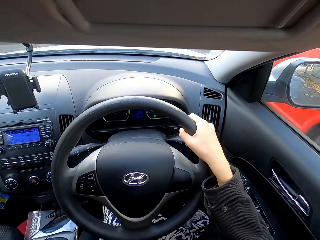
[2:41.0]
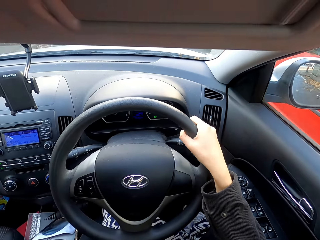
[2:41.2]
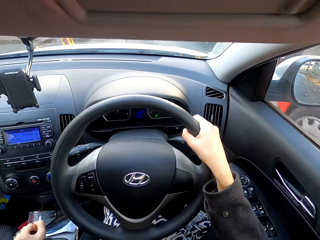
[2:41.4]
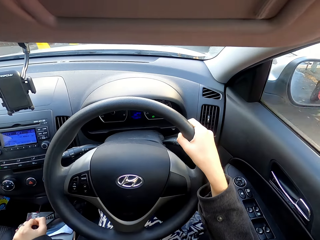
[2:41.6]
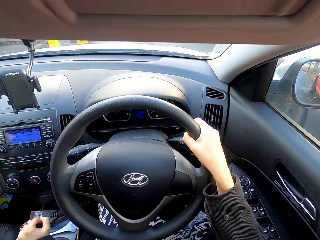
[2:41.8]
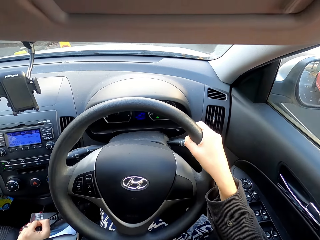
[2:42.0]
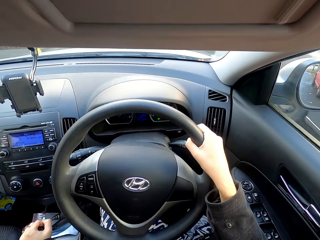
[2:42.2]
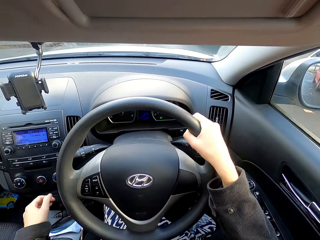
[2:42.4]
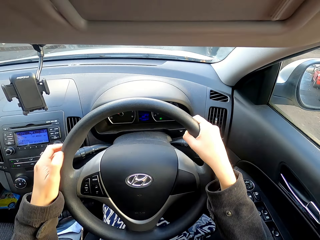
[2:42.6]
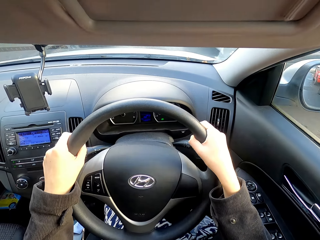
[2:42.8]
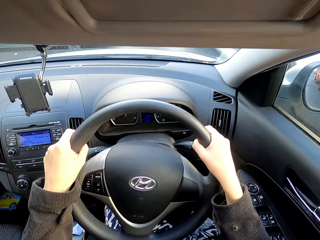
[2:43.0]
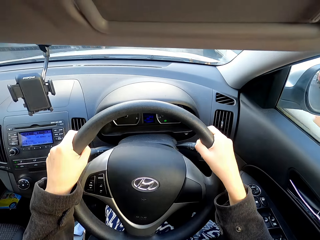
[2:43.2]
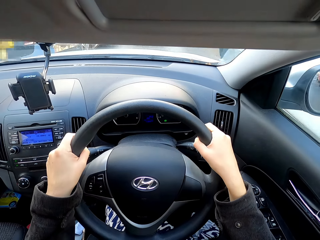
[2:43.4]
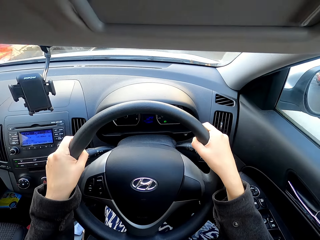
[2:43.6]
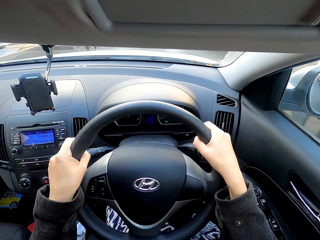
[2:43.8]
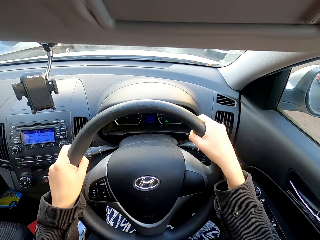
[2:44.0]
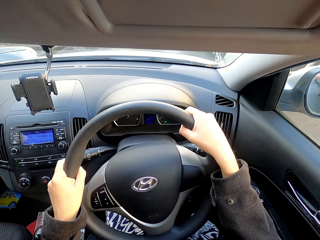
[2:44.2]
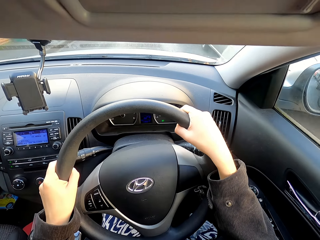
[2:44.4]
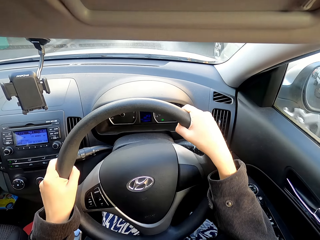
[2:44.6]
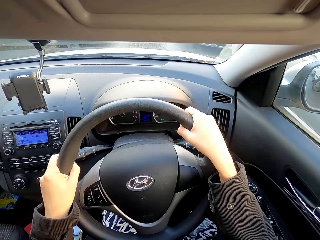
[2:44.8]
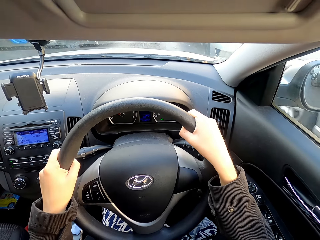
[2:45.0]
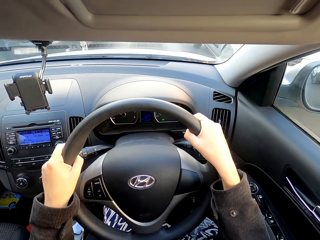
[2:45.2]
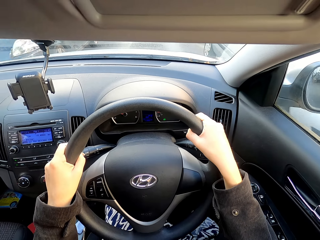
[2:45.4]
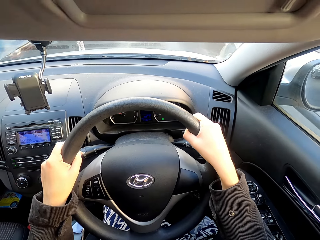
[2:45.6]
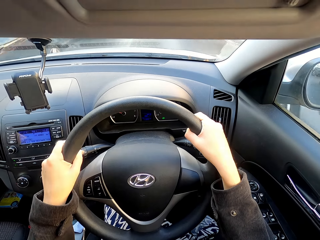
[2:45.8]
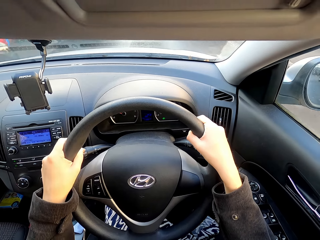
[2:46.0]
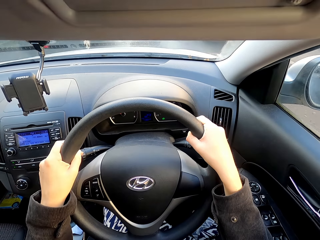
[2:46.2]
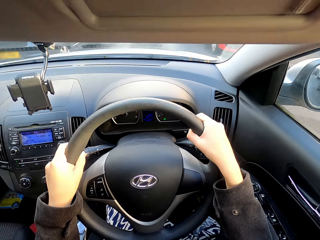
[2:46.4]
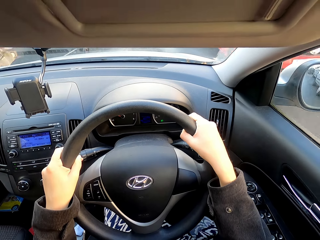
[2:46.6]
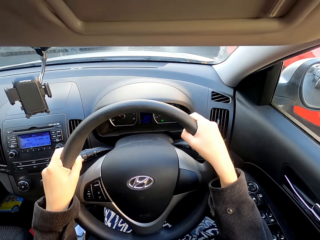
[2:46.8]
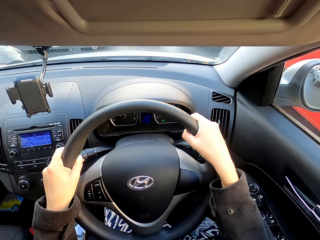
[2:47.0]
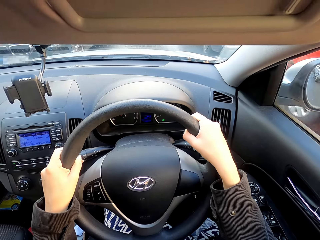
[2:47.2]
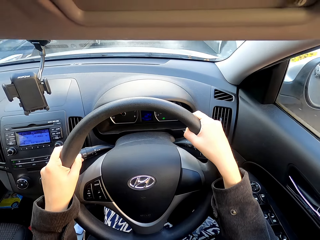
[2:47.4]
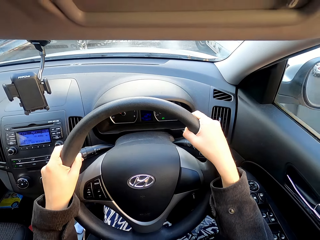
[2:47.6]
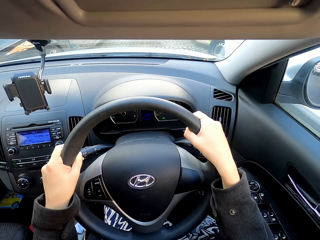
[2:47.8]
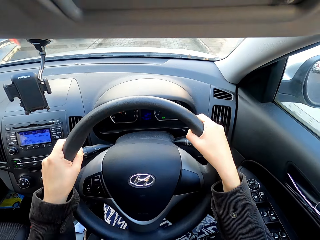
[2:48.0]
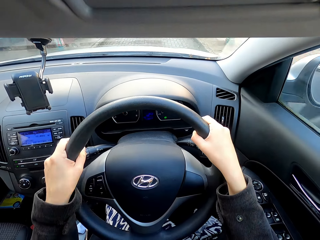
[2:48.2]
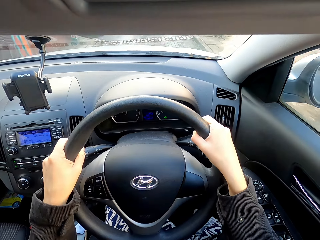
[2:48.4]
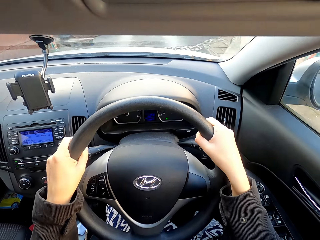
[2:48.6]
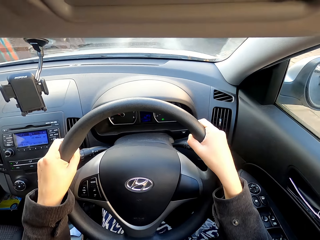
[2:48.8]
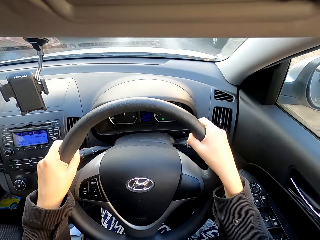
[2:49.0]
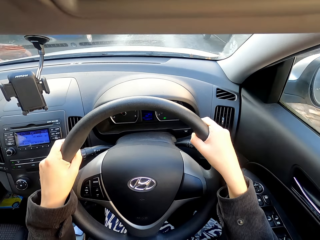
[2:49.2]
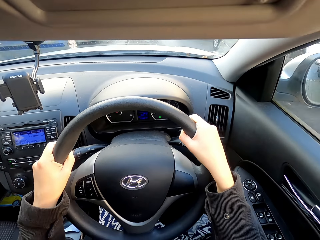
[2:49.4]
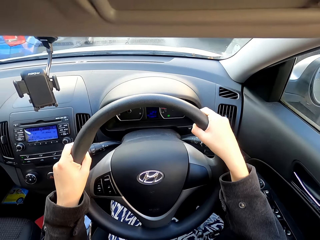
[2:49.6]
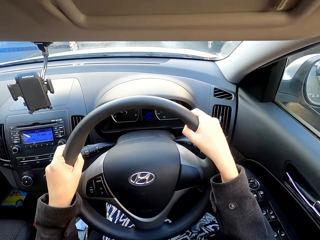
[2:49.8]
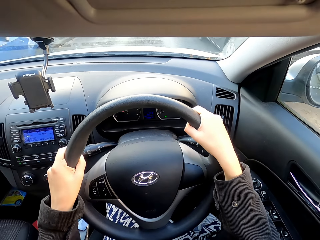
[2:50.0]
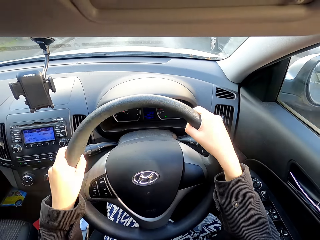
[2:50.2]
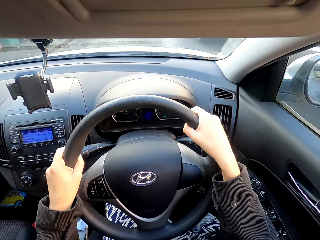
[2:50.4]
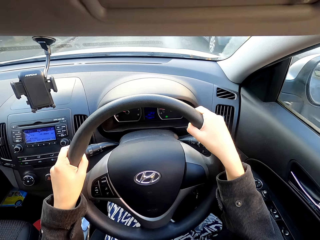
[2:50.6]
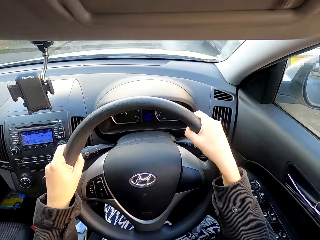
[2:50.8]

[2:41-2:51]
The camera wearer adjusts their gears. They drive the car.

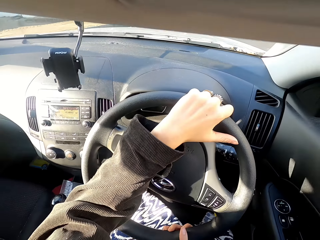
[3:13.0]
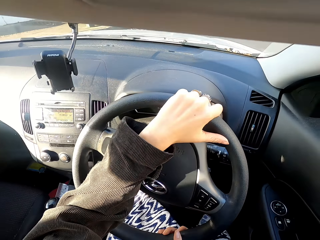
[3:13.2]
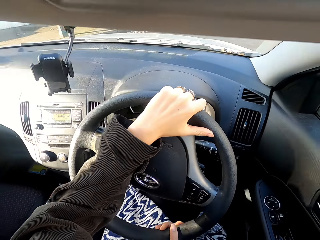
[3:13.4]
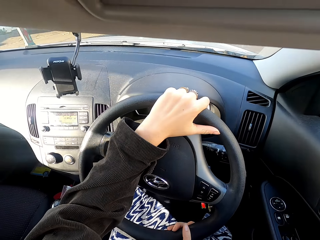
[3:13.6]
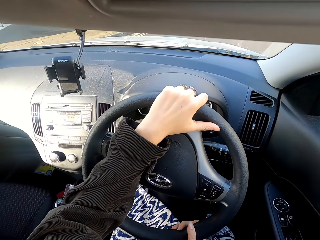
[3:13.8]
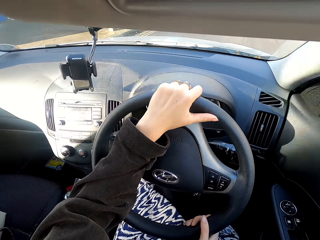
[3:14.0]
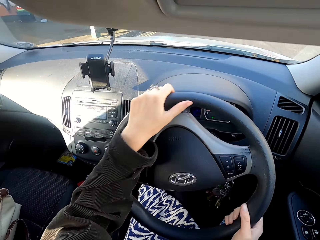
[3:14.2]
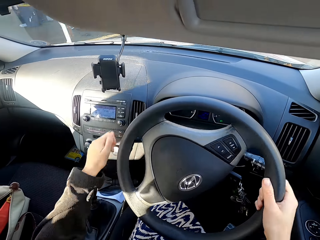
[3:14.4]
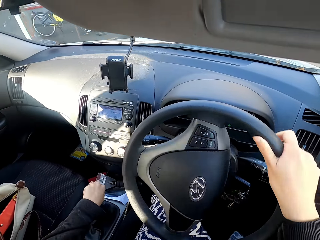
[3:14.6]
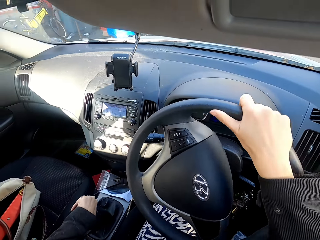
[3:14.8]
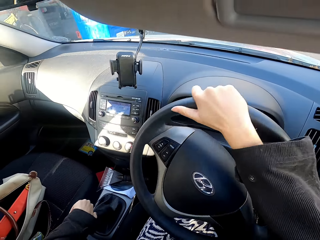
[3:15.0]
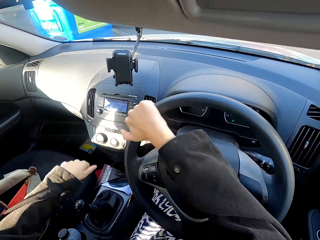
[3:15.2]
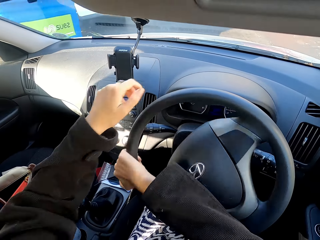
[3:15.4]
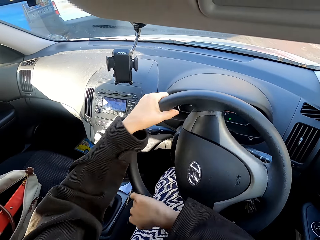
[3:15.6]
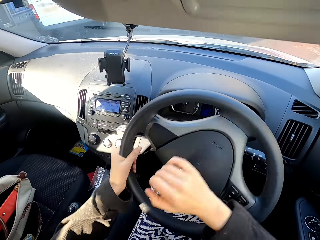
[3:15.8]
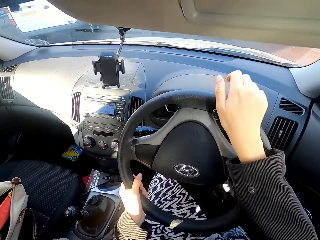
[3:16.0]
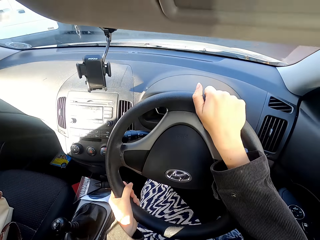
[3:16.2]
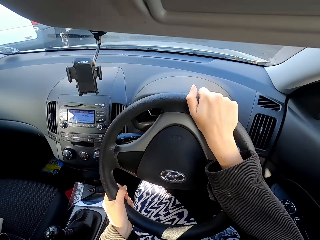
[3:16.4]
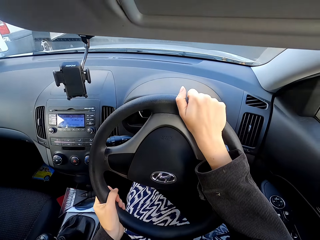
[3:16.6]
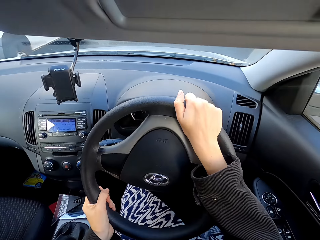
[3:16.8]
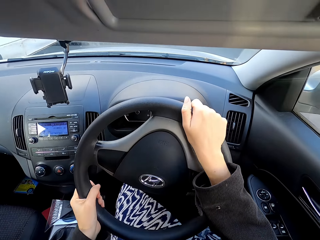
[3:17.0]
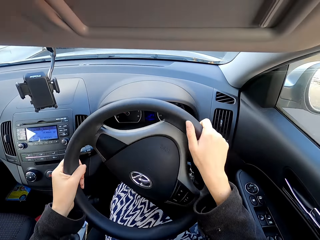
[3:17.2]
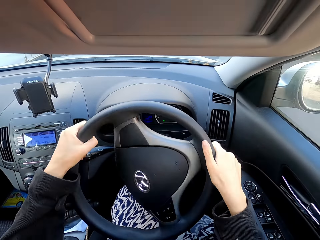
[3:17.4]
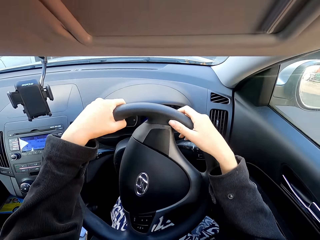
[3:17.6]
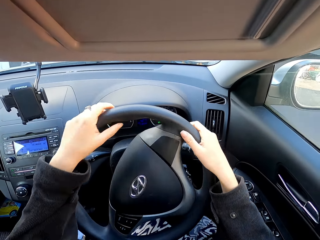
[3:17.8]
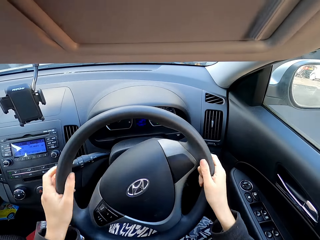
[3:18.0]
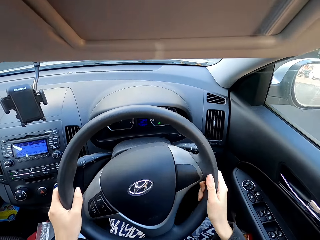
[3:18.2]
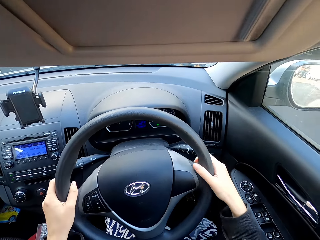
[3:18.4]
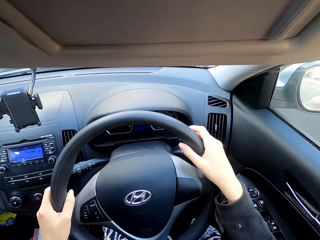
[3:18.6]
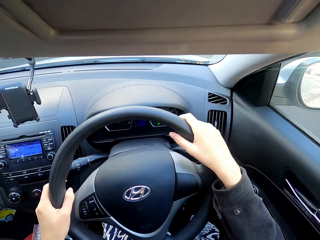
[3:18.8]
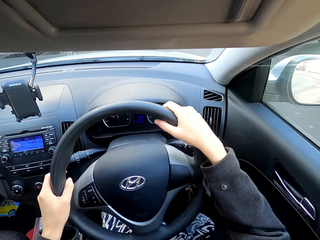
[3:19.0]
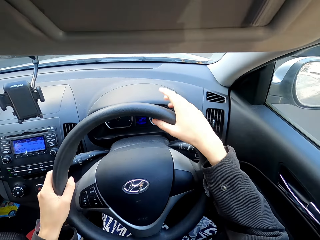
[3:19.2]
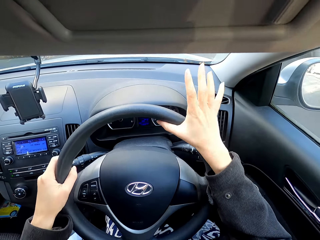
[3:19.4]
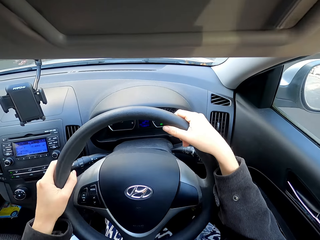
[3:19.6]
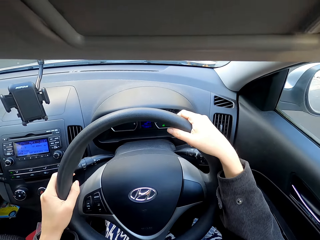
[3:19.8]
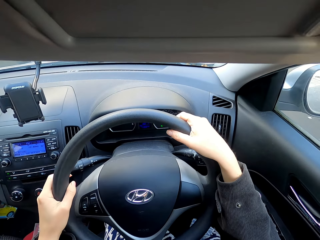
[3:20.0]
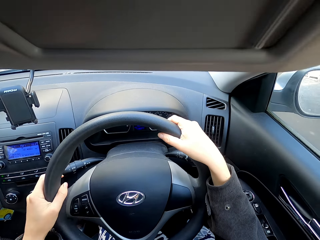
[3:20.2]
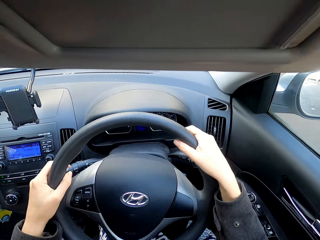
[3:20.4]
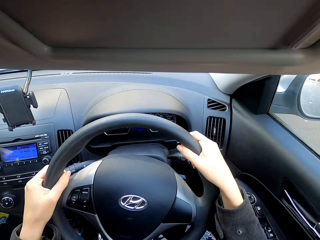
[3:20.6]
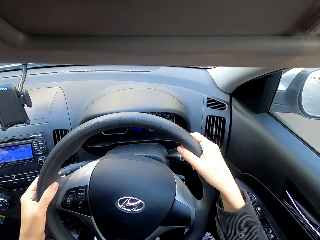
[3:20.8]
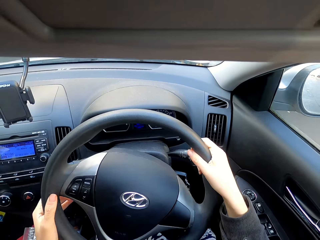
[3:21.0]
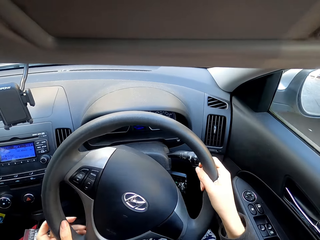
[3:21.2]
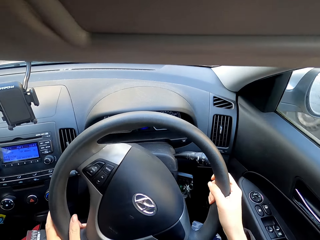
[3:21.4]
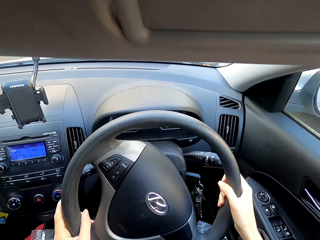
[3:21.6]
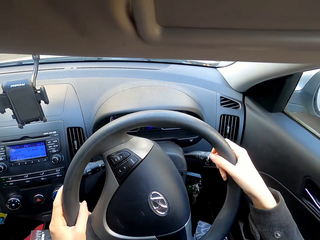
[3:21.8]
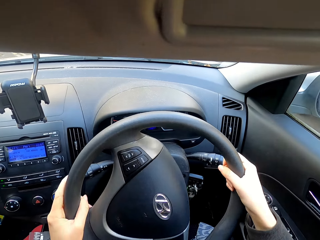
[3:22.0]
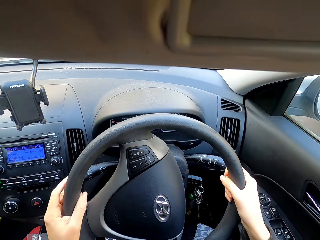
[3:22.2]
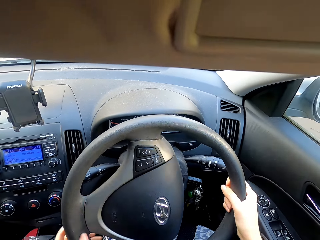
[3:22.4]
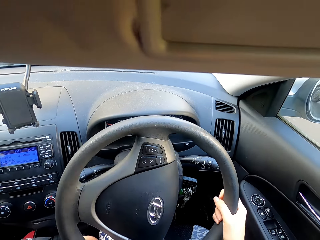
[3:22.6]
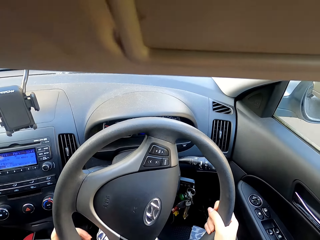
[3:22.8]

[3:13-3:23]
The camera wearer changes the car gear. They control the steering wheel.

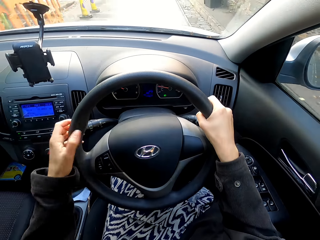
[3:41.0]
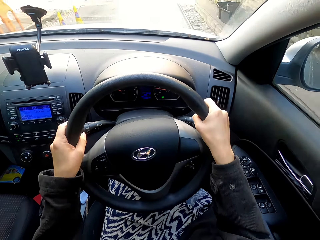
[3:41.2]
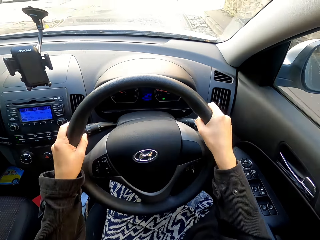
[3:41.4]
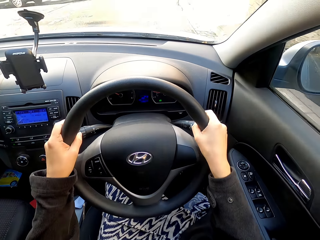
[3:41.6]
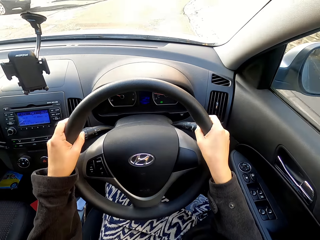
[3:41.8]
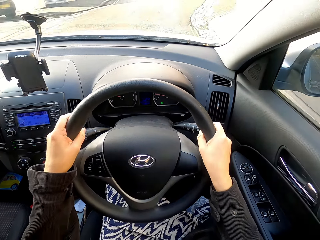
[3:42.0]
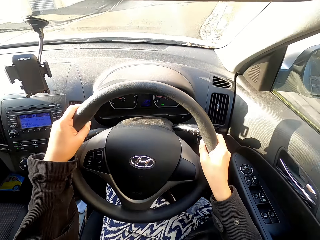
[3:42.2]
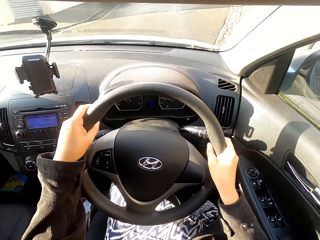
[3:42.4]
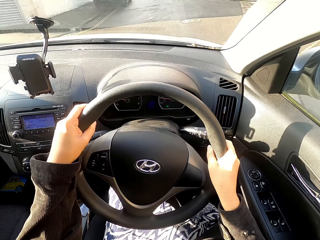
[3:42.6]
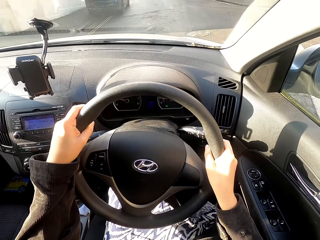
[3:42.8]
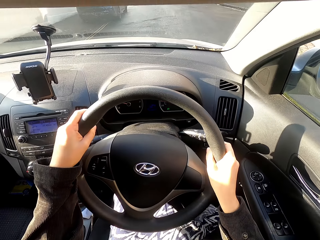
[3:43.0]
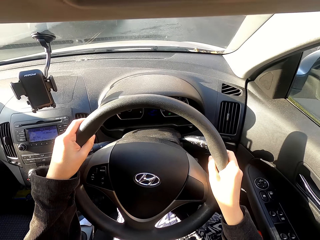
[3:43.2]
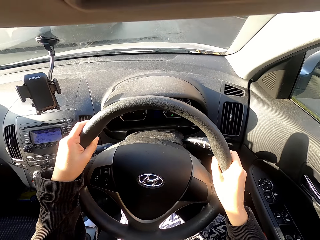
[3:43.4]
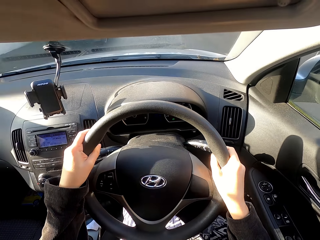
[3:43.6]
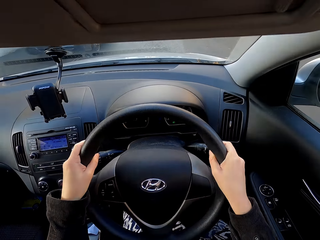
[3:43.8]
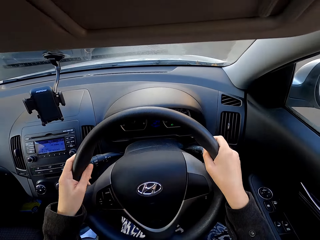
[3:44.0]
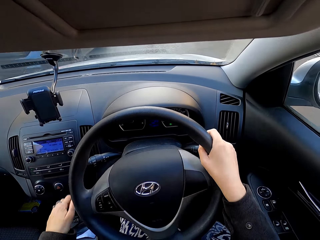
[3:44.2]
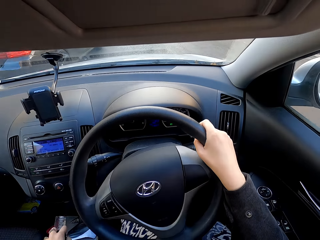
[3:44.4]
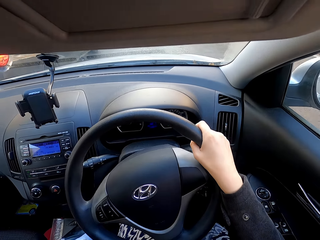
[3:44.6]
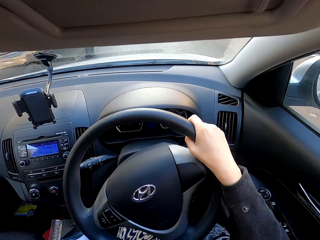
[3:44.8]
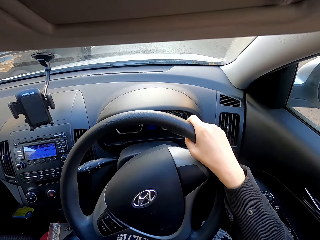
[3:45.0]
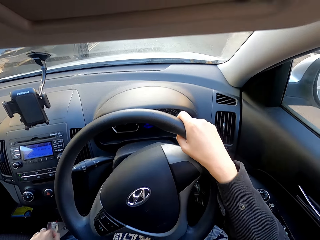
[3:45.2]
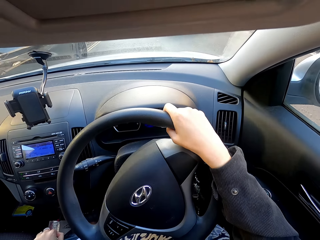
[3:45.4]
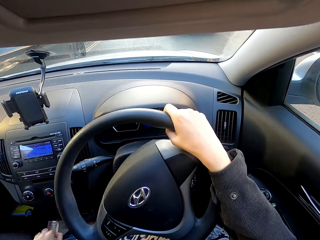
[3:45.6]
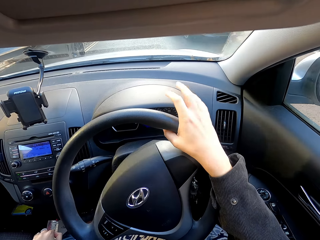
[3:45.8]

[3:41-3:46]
The camera wearer drives the car. They hold the car gear.
